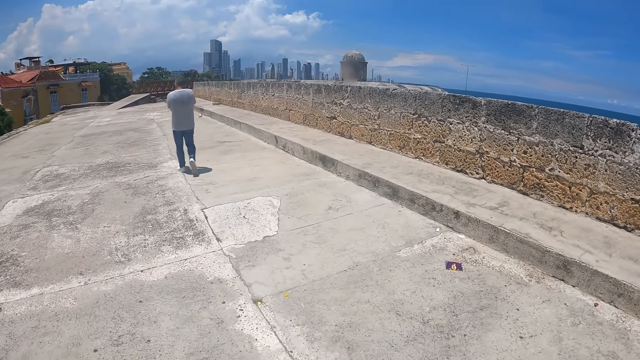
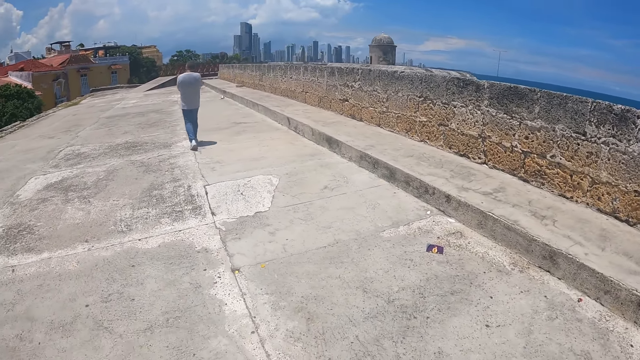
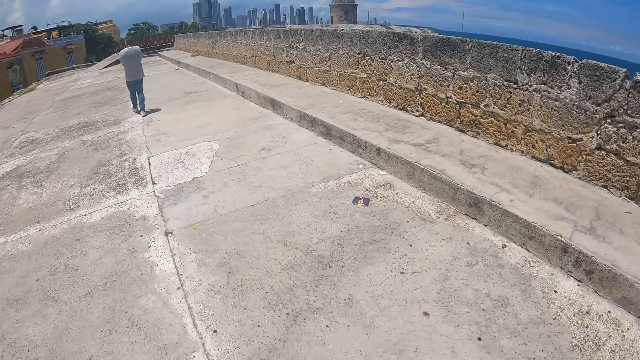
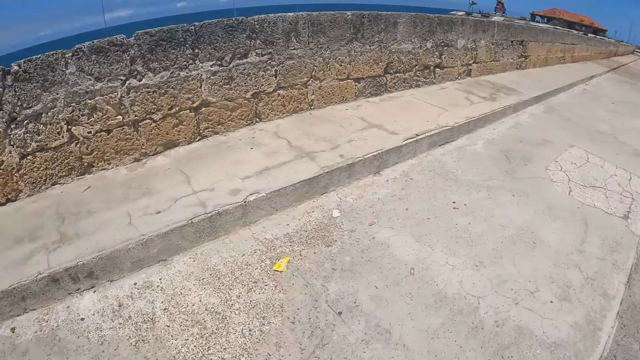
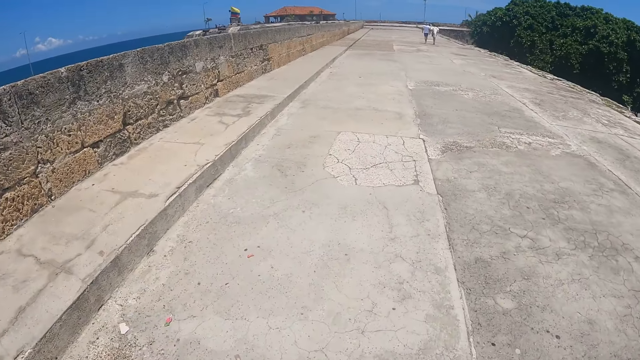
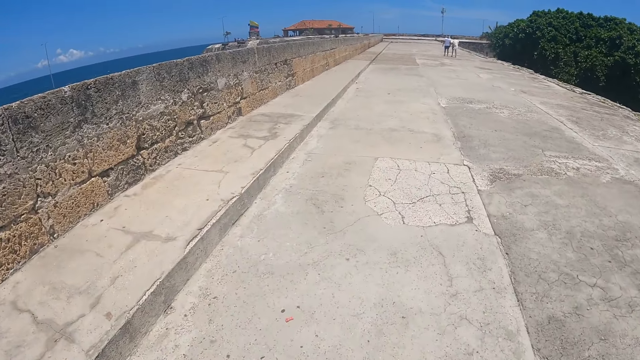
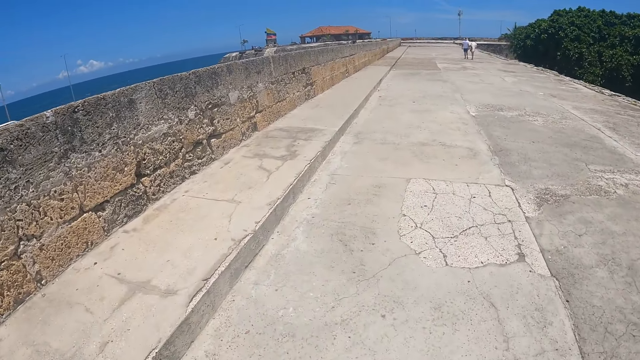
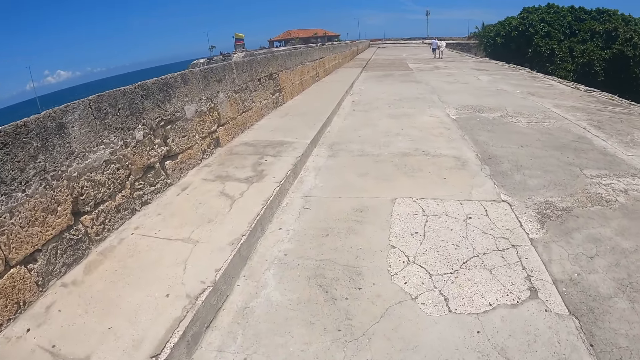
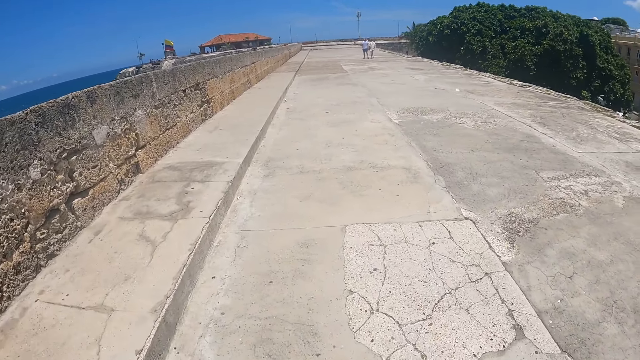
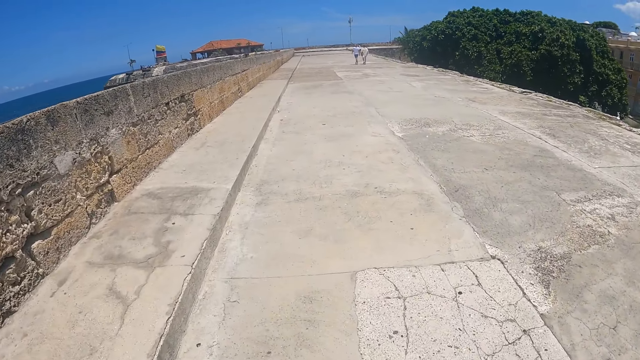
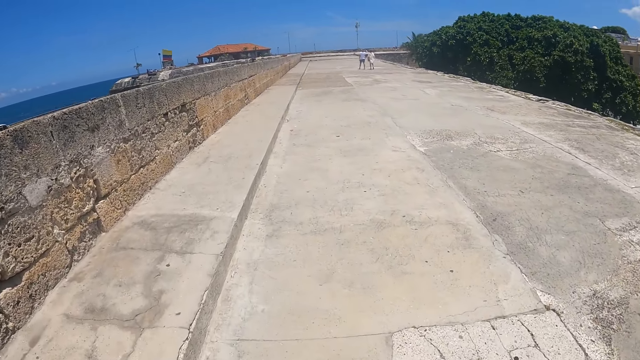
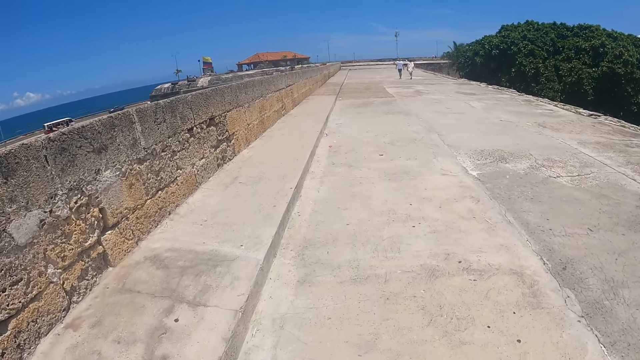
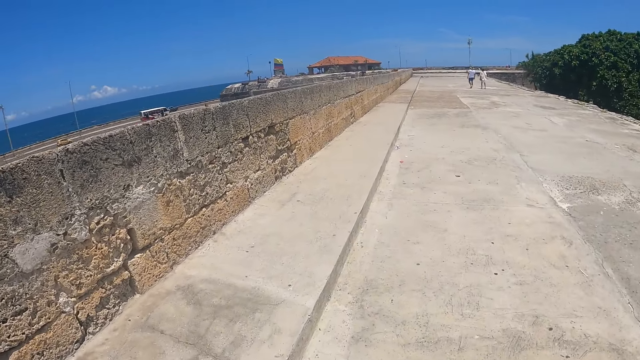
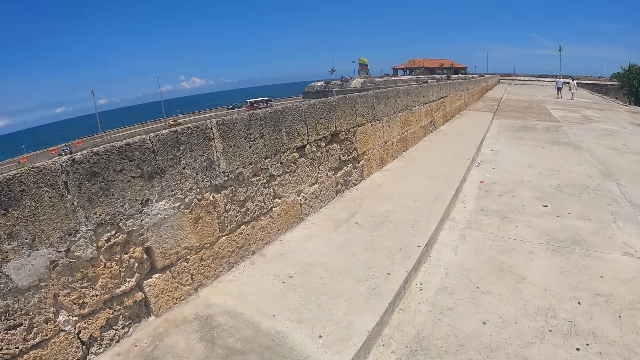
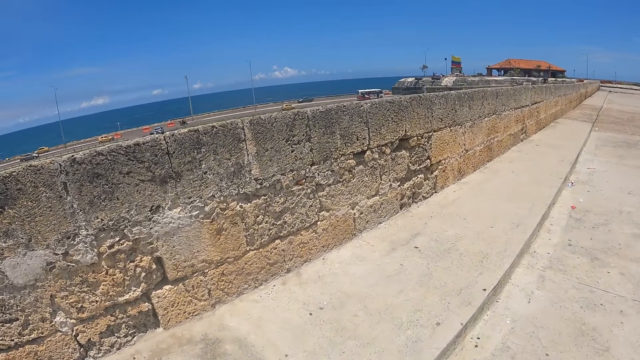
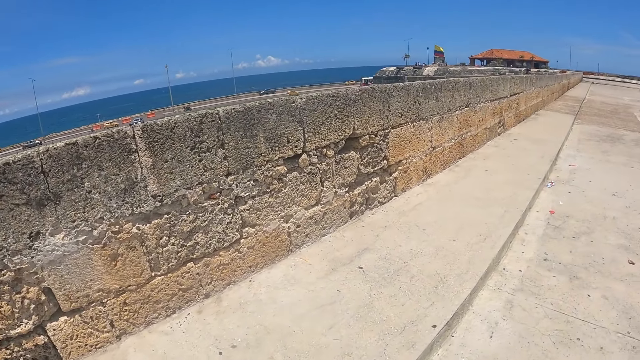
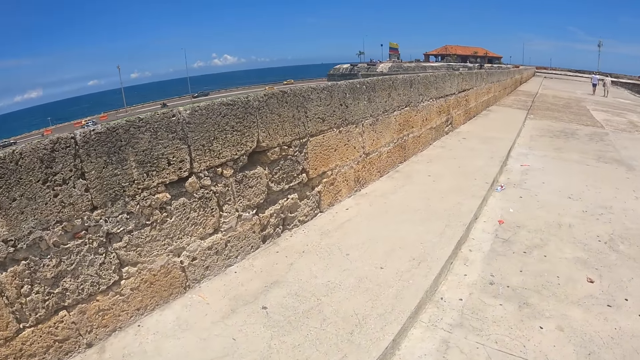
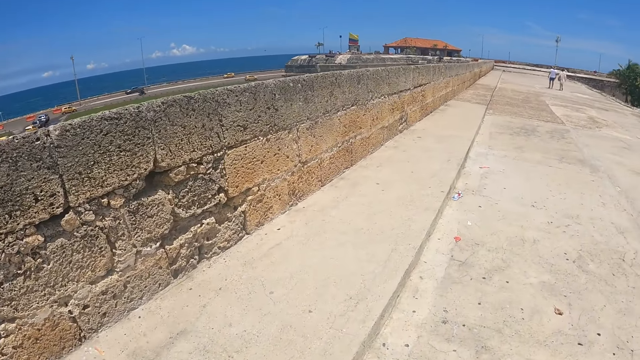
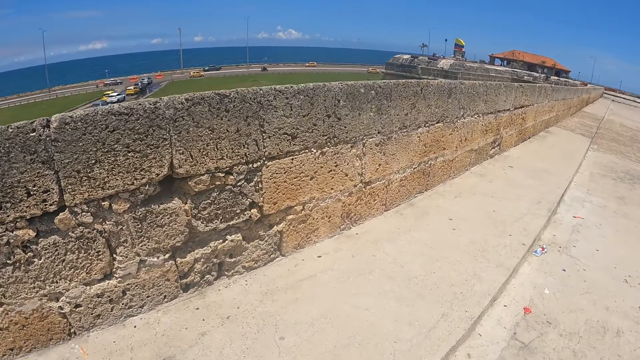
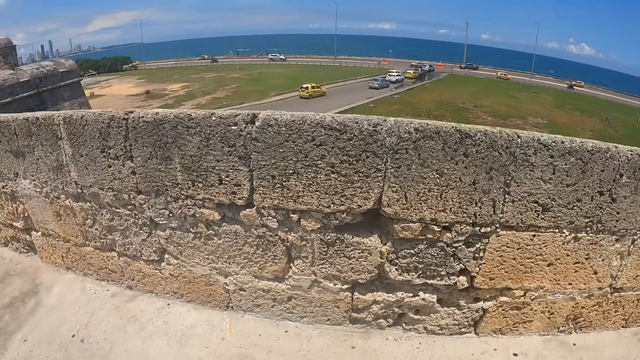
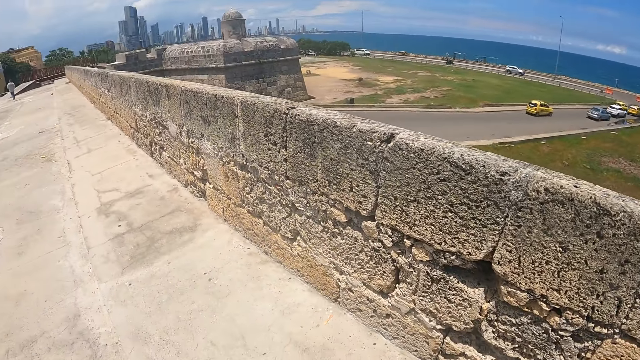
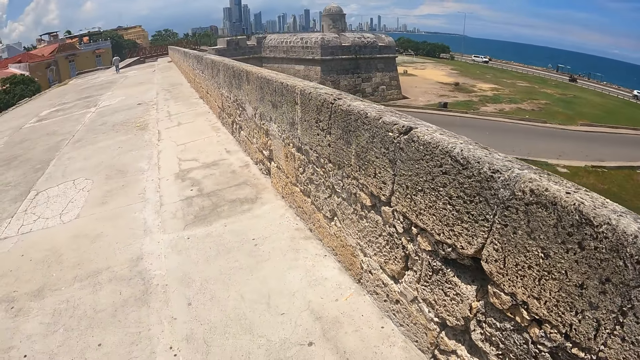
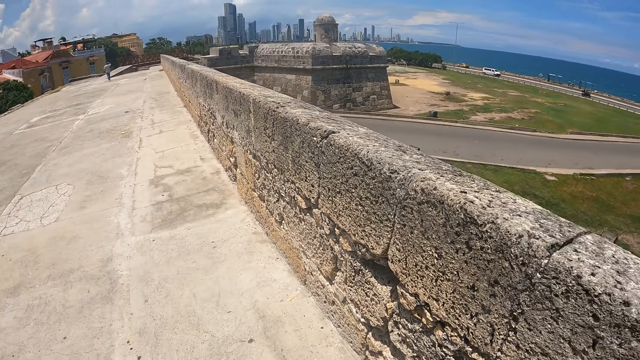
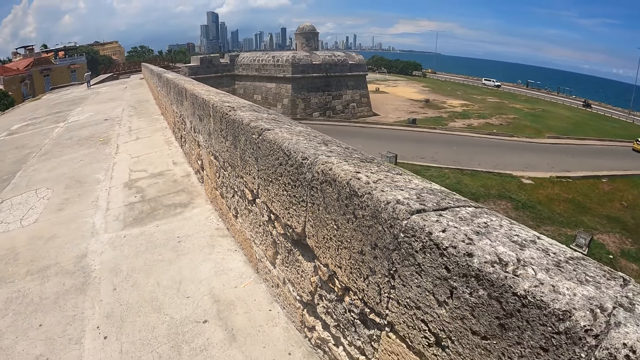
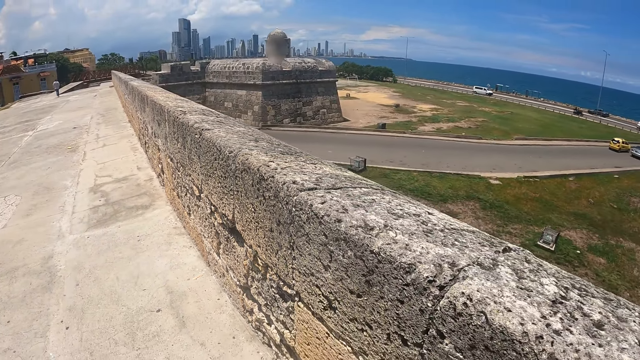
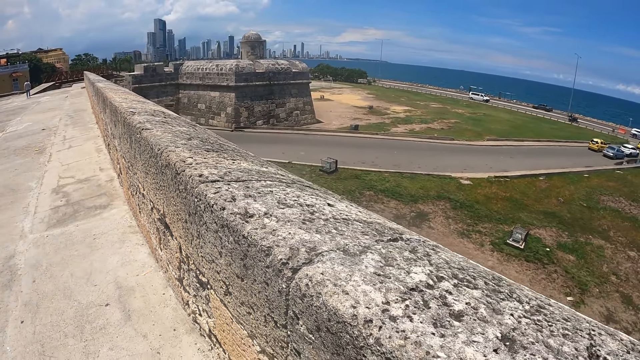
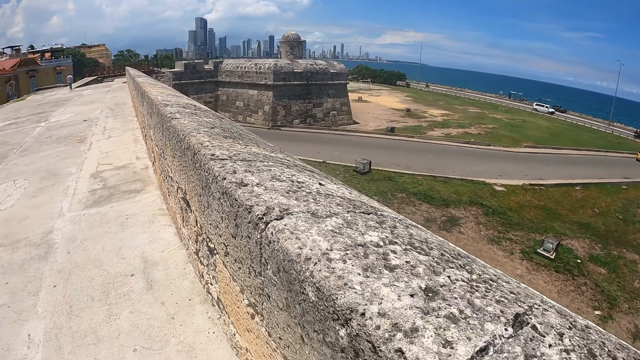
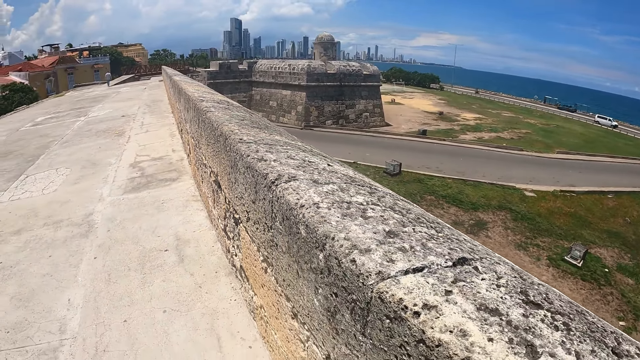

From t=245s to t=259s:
The camera wearer turns. They walk around. They walk on the pavement and look around.

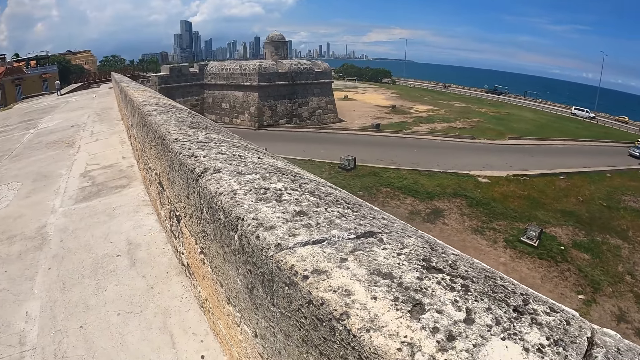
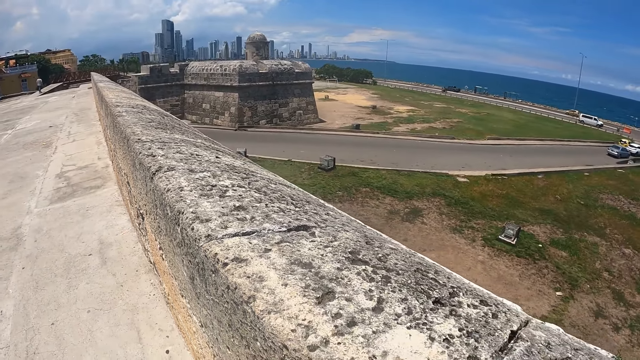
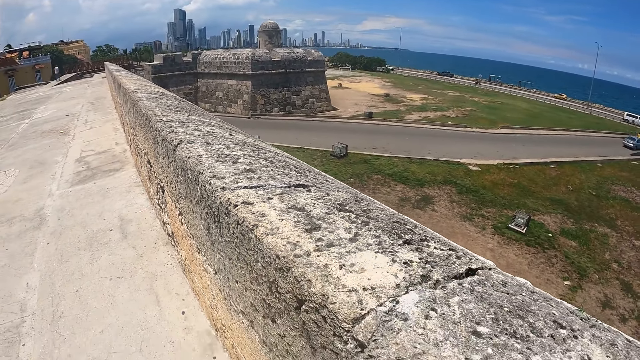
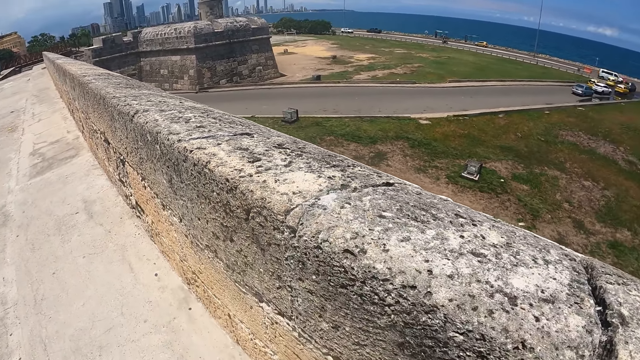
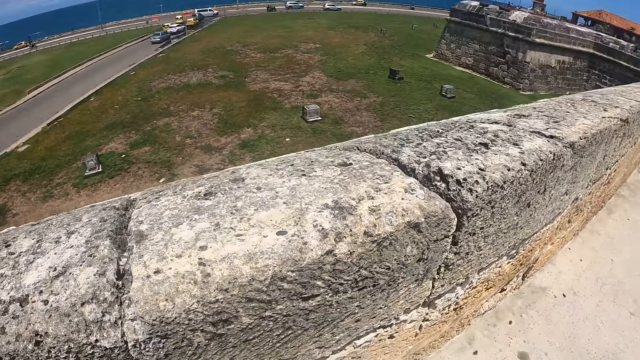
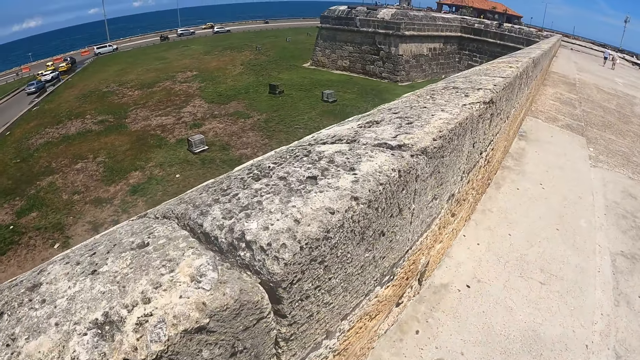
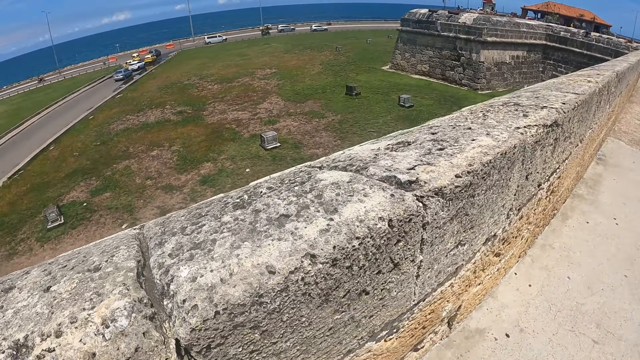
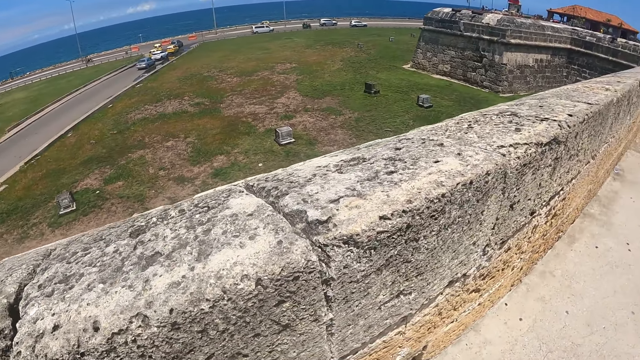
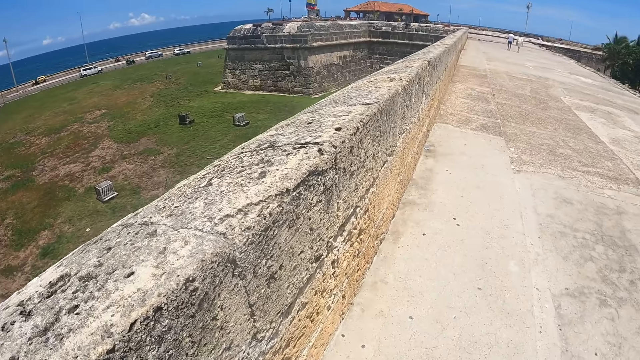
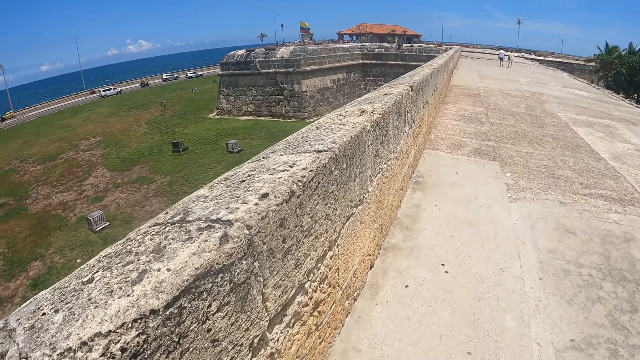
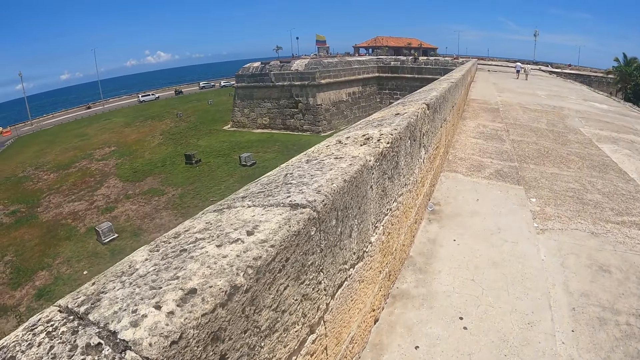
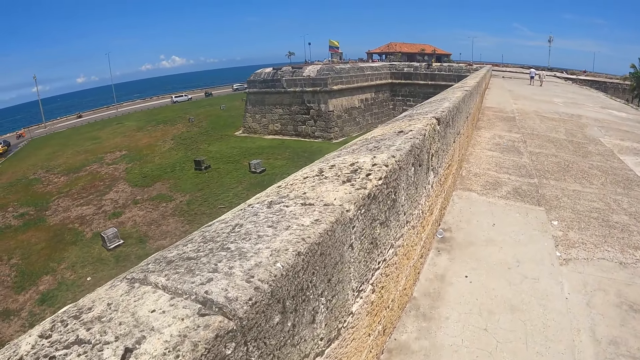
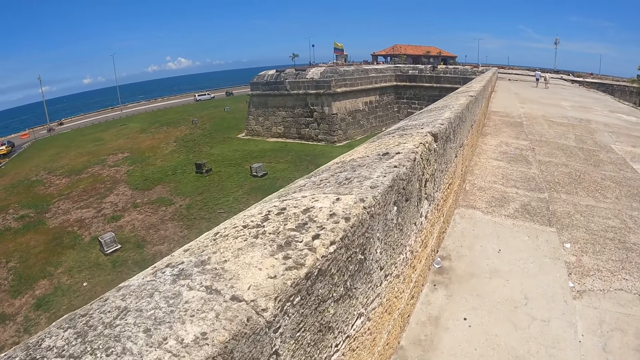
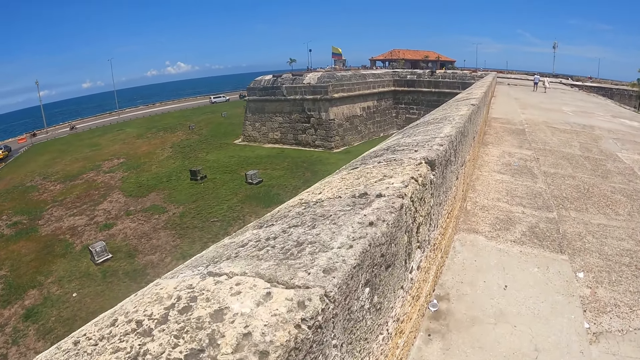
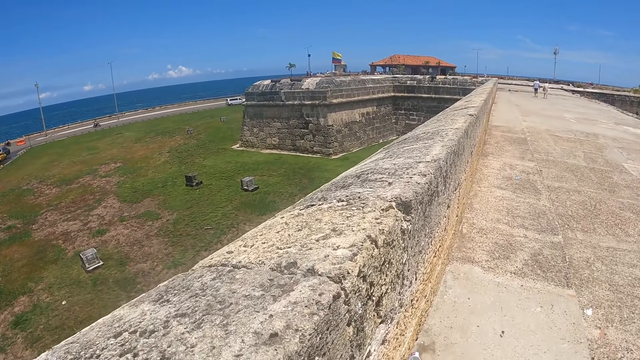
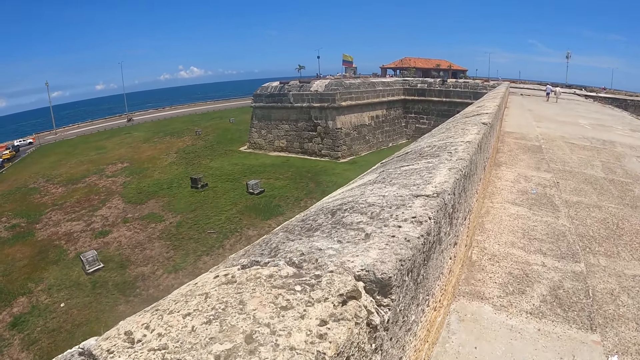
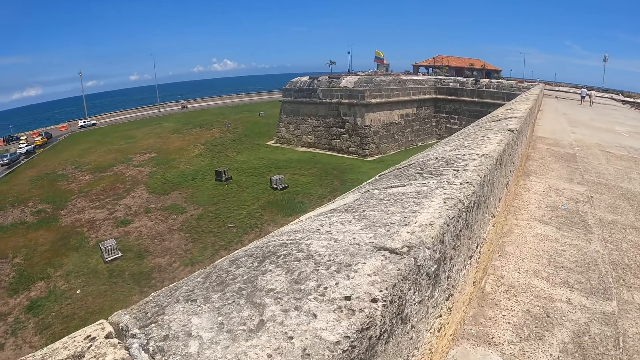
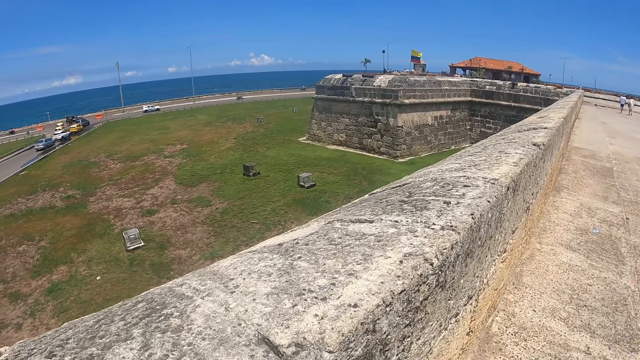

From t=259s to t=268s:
The camera wearer walks on the pavement and looks around. They walk around.
